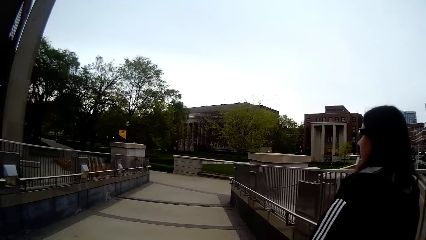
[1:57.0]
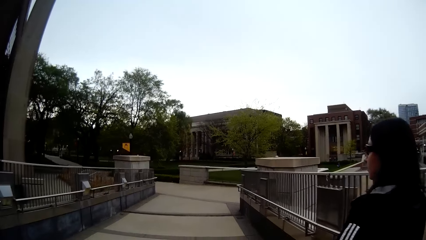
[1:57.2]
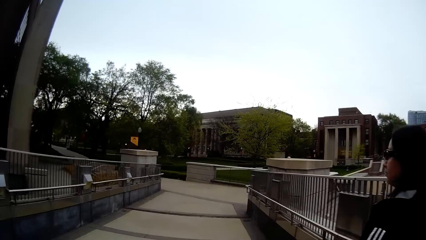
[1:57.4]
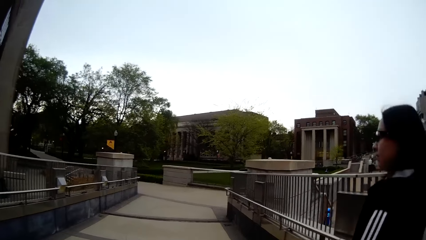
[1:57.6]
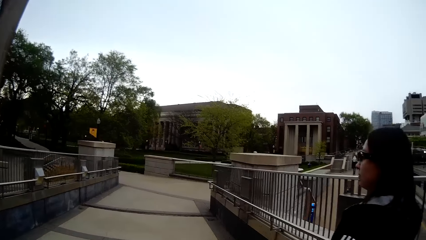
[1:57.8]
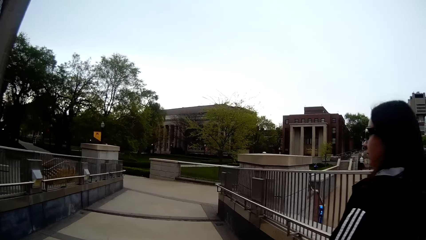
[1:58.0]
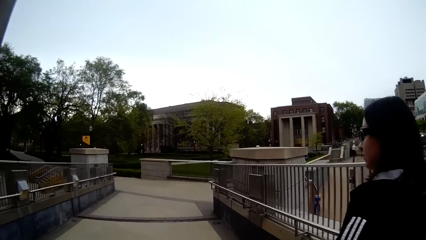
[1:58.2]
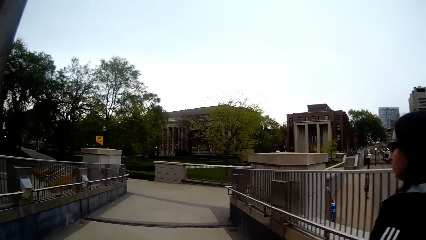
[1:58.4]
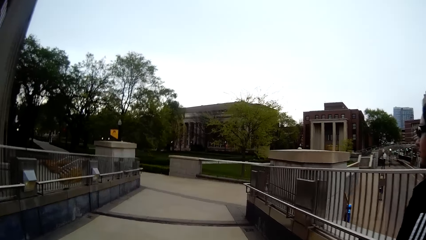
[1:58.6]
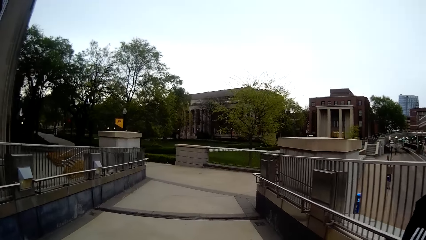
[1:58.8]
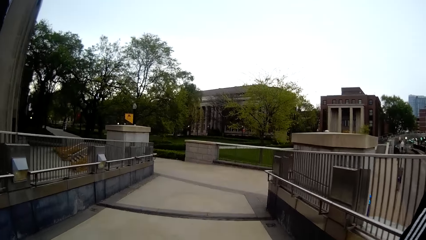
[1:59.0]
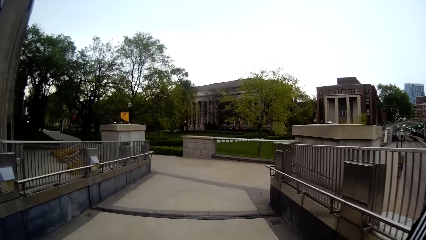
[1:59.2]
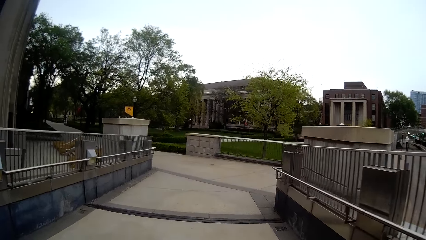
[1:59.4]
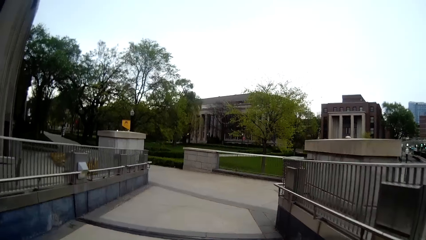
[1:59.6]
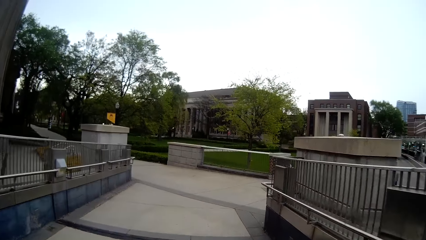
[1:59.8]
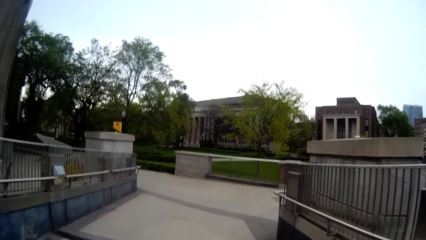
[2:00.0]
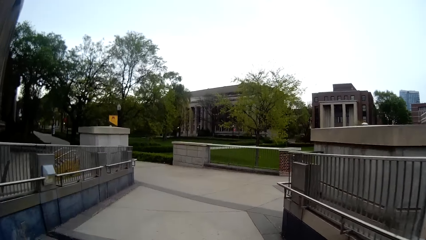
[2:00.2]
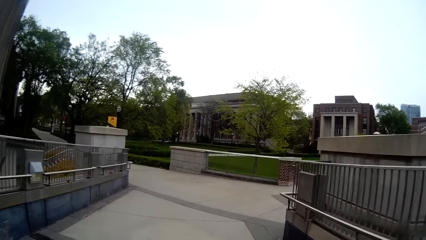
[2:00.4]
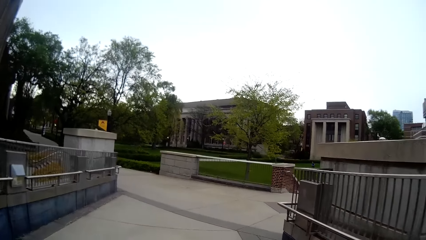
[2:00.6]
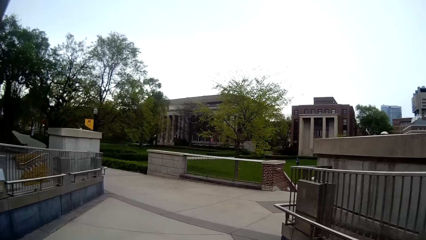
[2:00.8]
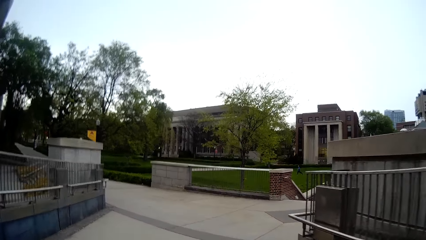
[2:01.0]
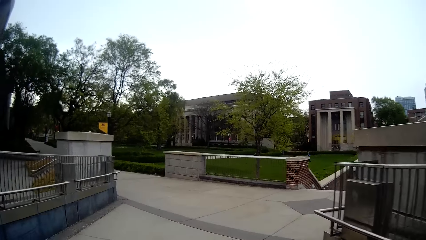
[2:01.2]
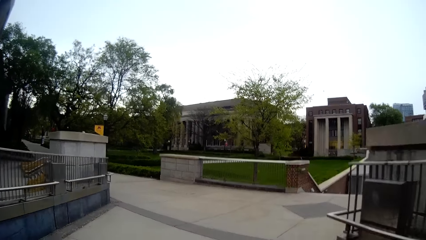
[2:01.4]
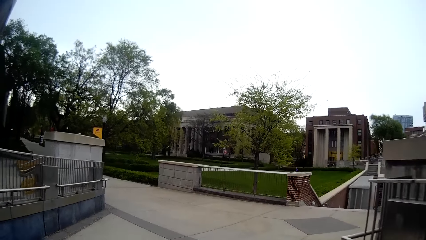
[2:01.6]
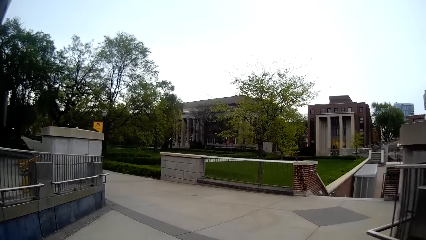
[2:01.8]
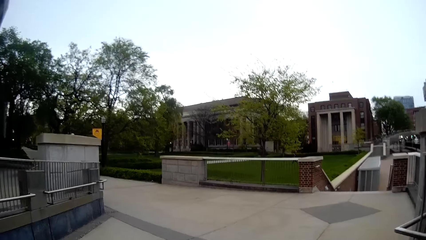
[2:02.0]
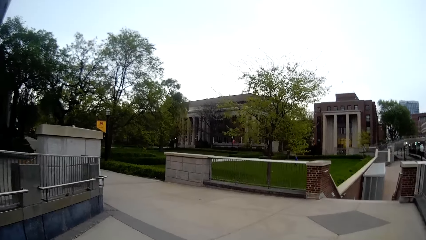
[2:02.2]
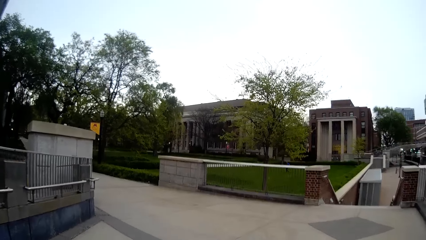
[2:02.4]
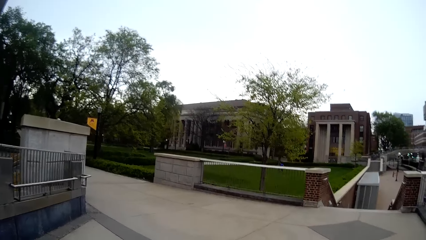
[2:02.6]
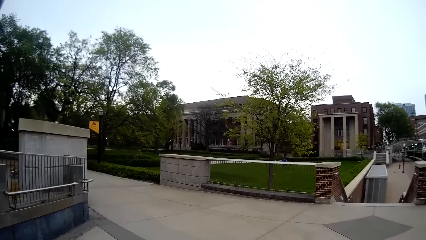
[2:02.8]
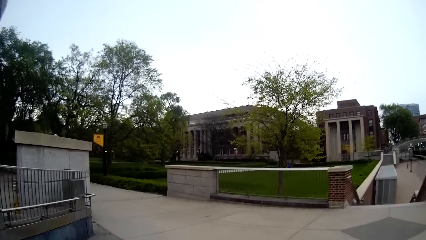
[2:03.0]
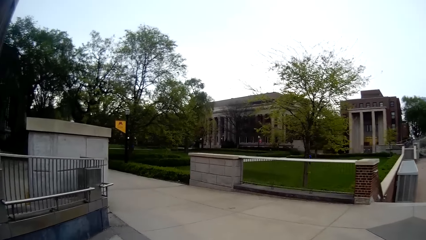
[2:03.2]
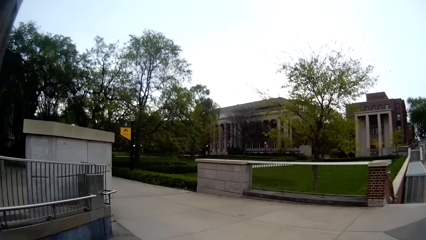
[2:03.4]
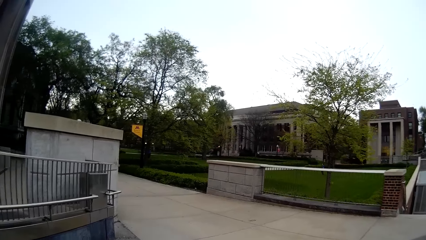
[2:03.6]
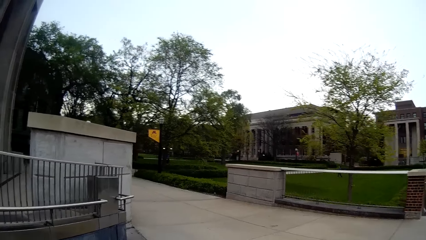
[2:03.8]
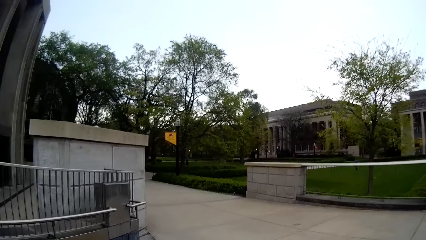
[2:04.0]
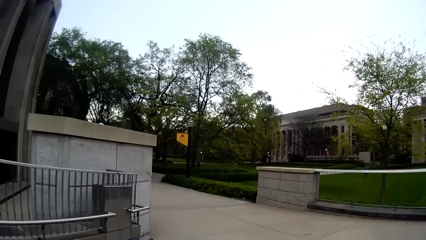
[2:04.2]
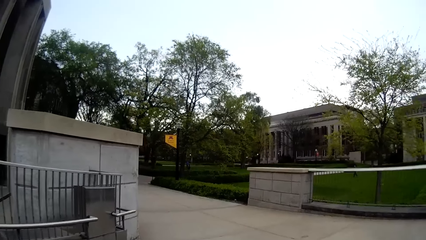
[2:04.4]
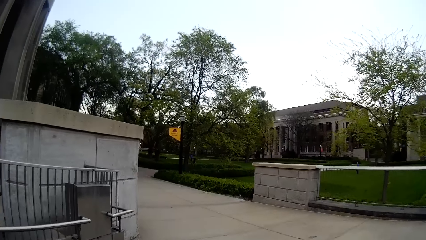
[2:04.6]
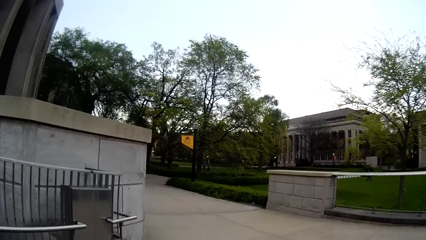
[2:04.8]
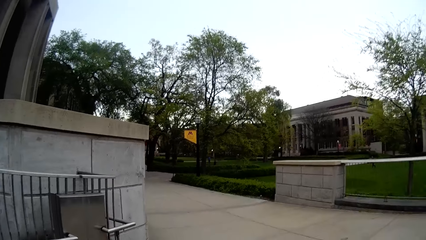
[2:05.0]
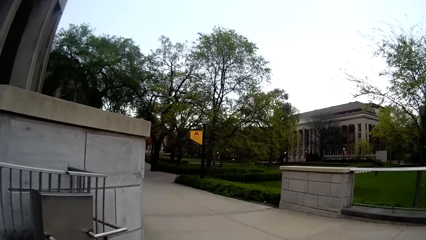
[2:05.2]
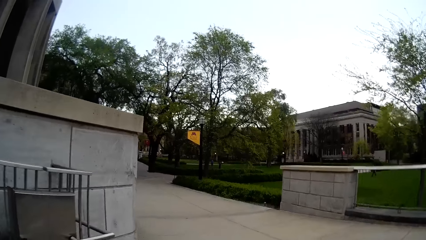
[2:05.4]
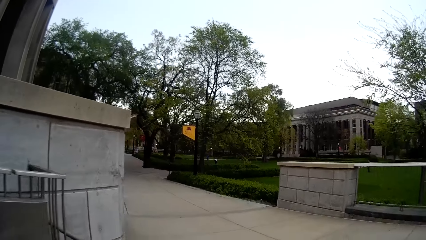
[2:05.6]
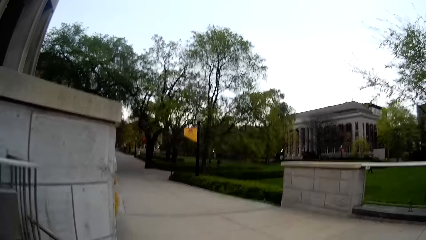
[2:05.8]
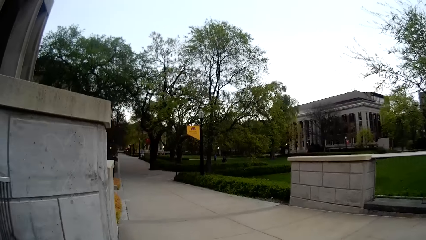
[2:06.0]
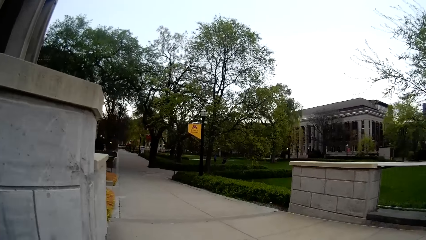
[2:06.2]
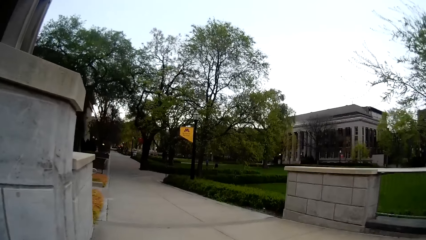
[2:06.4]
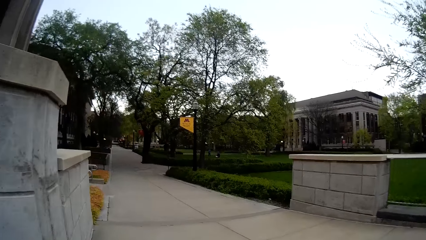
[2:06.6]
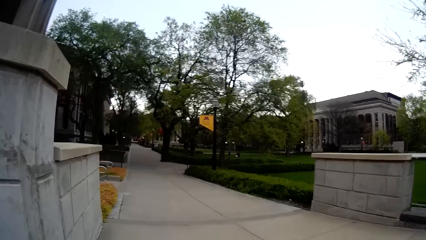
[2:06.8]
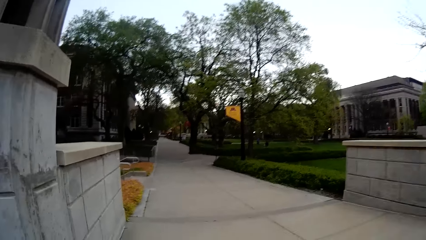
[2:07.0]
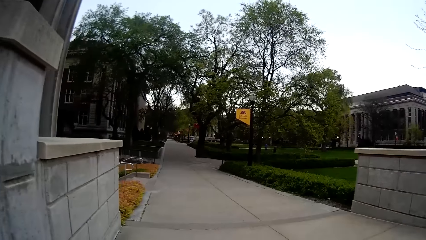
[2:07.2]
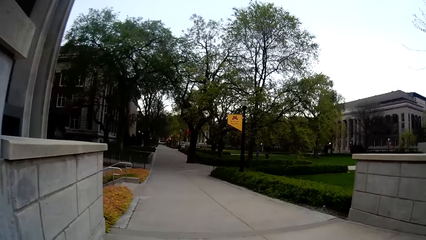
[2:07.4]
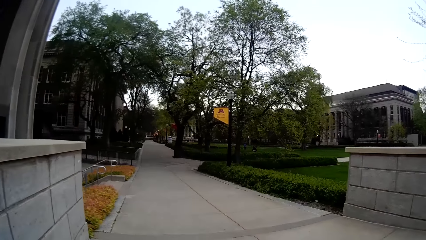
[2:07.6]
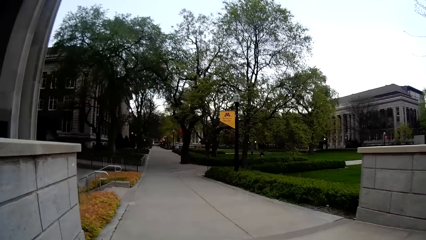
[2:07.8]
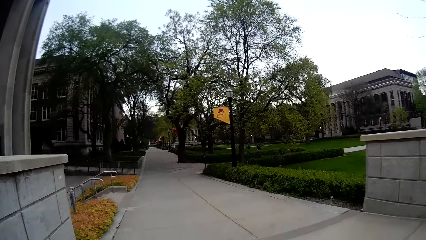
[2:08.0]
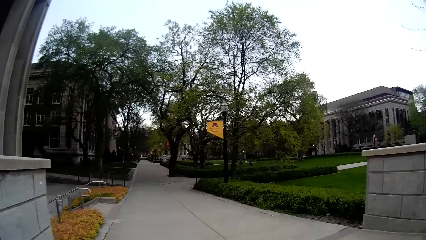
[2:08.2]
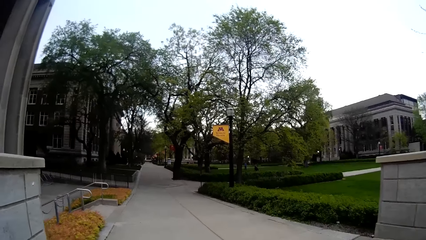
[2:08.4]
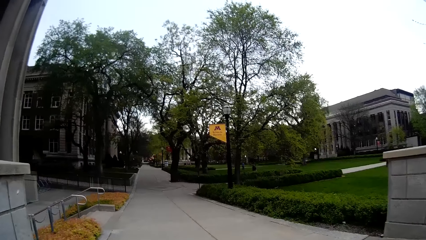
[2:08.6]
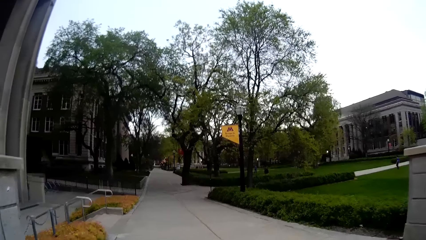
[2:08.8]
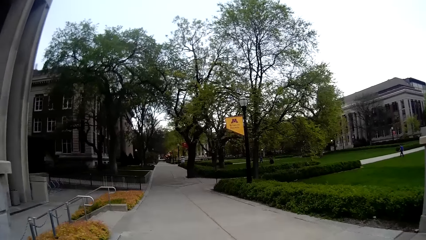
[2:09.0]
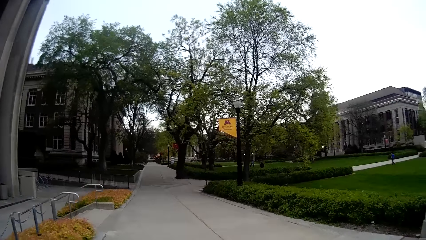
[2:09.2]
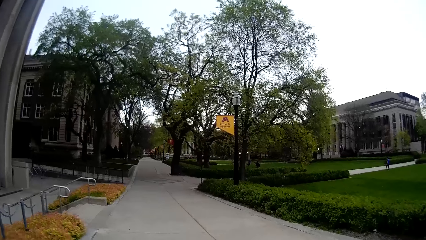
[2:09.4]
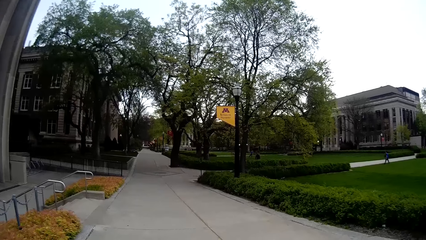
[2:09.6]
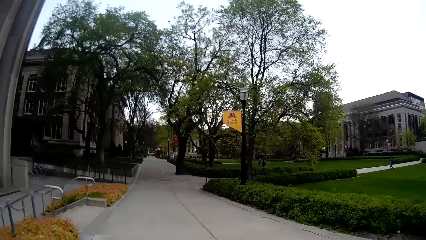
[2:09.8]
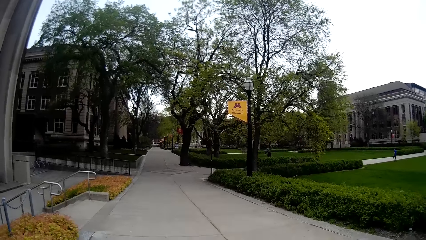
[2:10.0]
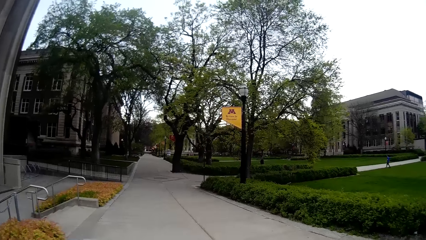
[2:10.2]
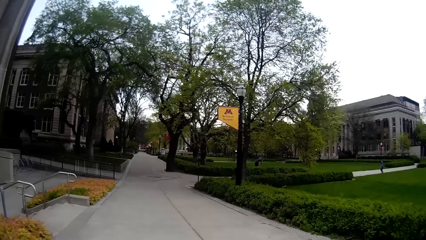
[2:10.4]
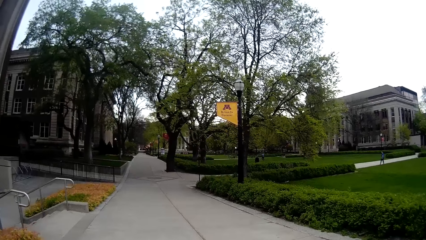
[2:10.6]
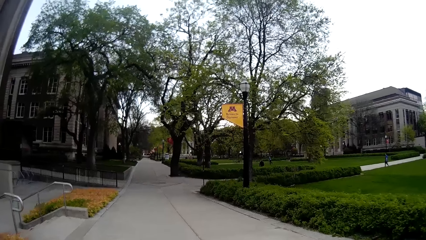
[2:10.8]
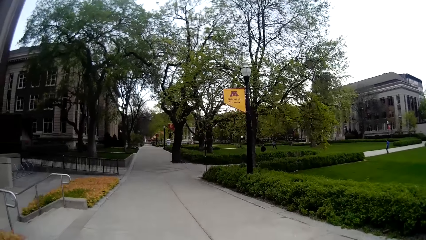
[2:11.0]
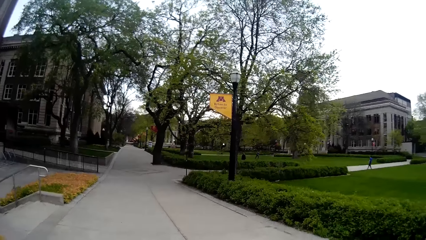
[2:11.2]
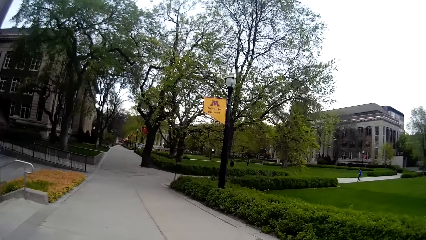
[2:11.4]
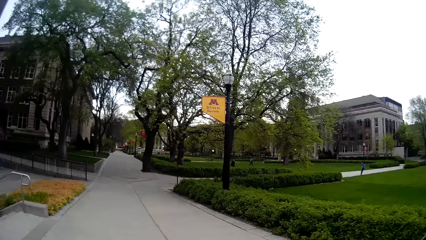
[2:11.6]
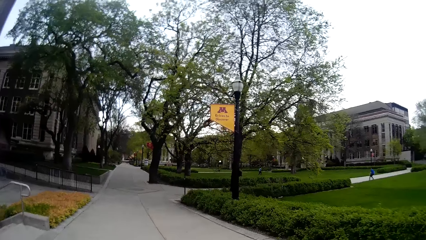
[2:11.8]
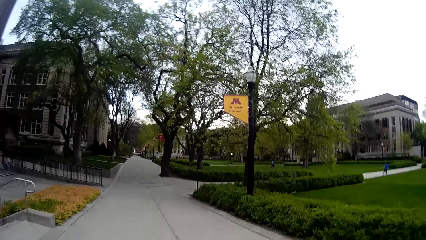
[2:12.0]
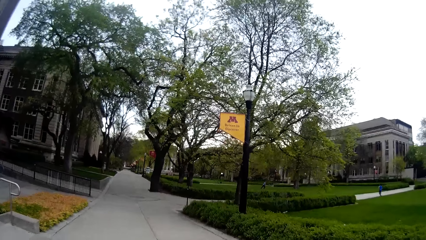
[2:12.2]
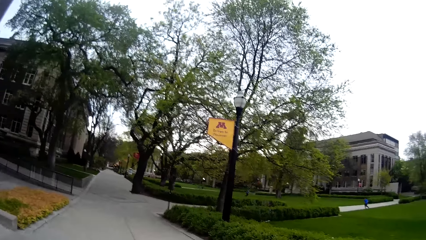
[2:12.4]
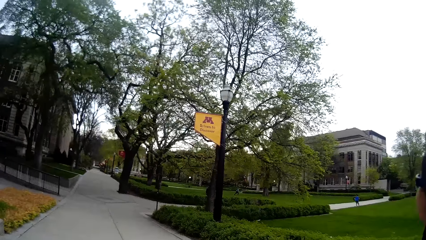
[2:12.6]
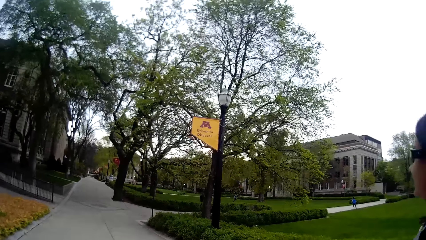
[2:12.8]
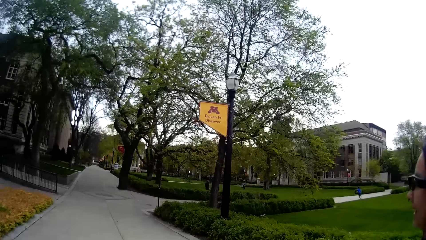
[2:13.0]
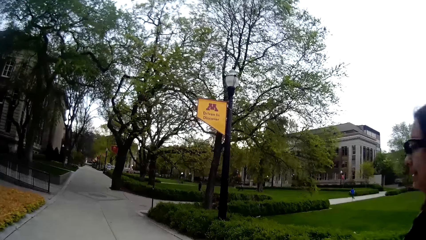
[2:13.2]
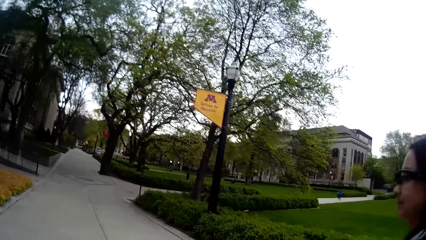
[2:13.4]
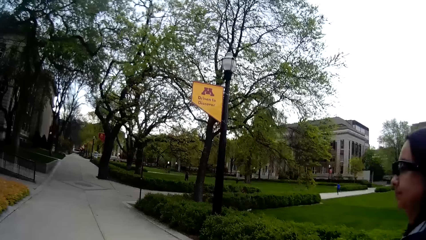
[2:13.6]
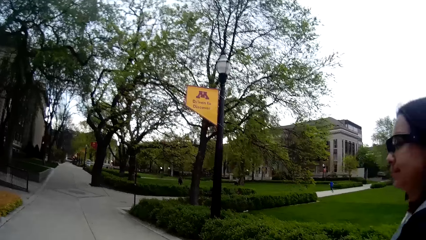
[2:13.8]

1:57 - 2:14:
The camera wearer converses with the woman.
